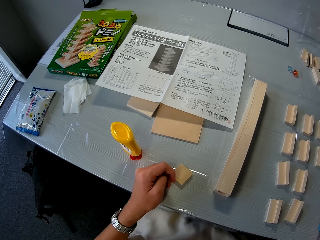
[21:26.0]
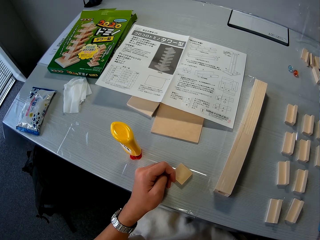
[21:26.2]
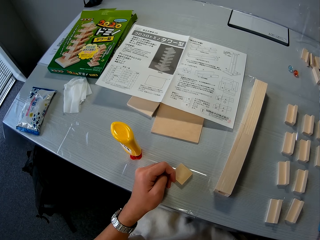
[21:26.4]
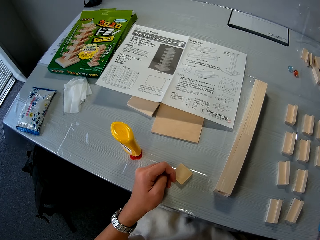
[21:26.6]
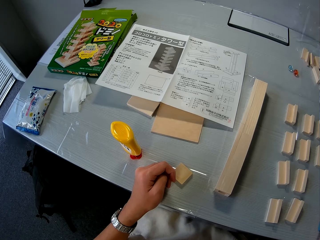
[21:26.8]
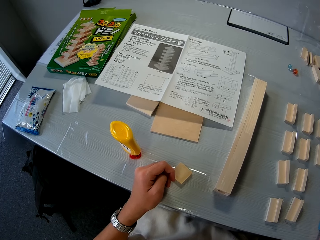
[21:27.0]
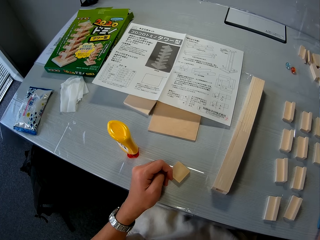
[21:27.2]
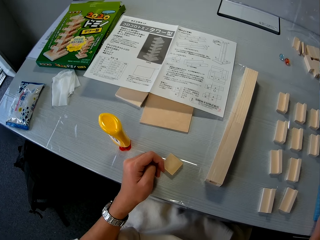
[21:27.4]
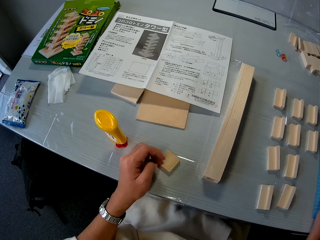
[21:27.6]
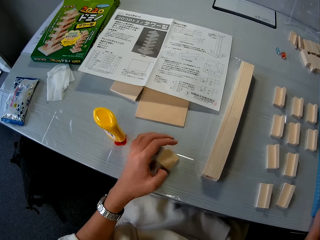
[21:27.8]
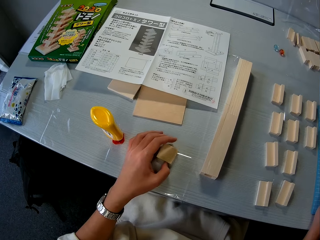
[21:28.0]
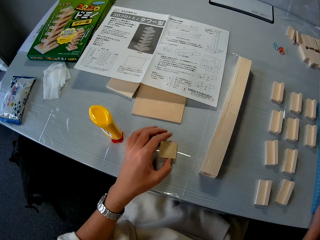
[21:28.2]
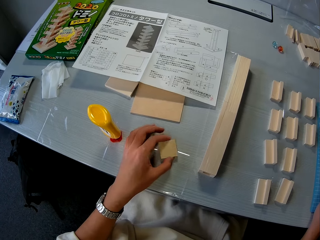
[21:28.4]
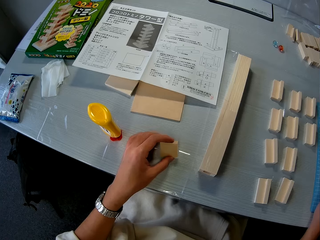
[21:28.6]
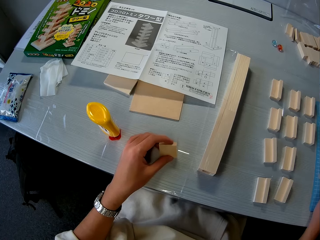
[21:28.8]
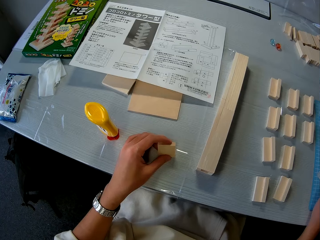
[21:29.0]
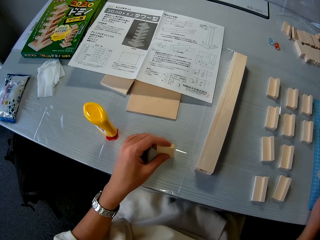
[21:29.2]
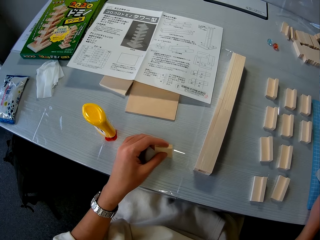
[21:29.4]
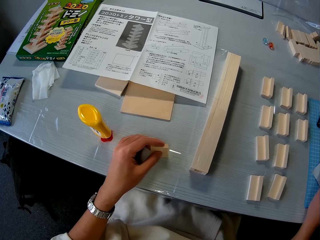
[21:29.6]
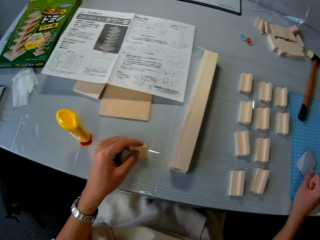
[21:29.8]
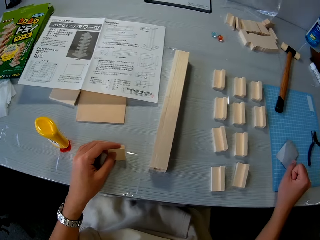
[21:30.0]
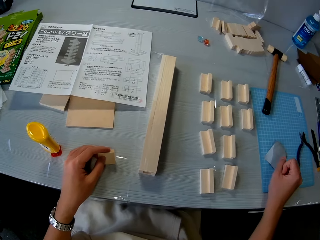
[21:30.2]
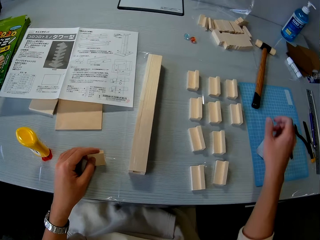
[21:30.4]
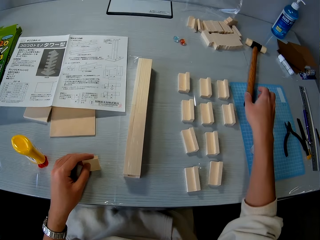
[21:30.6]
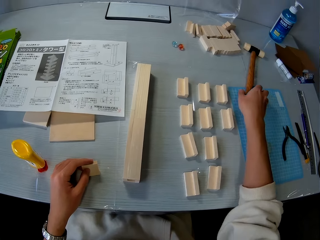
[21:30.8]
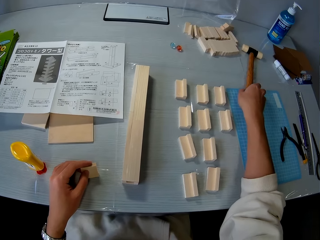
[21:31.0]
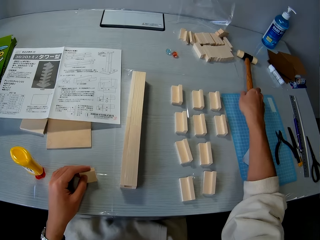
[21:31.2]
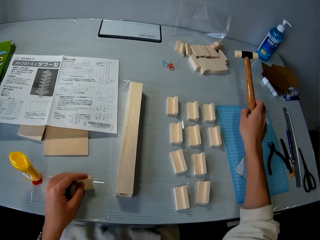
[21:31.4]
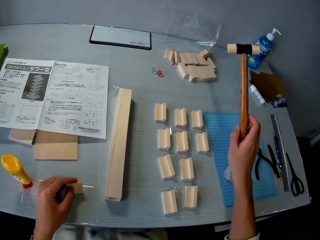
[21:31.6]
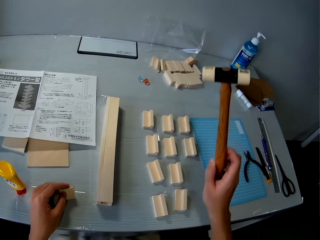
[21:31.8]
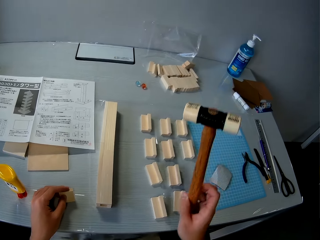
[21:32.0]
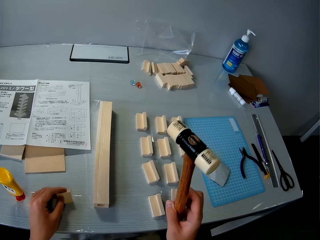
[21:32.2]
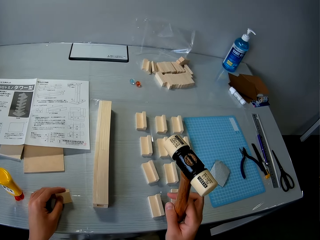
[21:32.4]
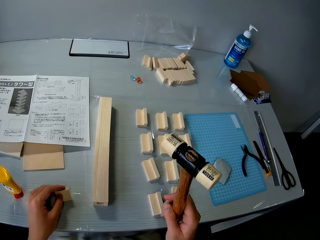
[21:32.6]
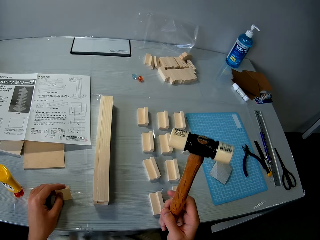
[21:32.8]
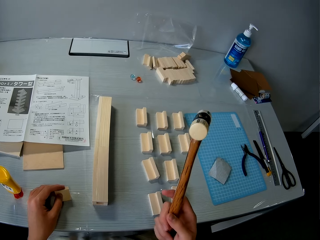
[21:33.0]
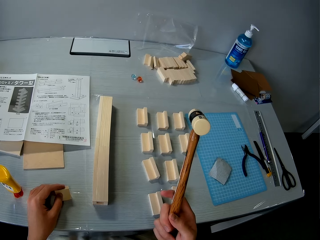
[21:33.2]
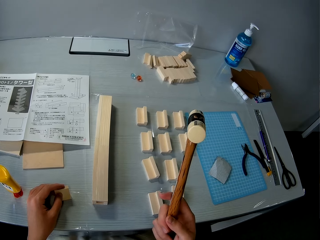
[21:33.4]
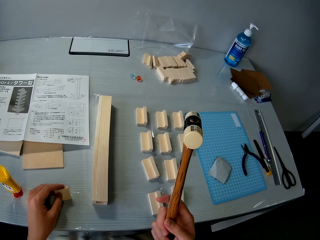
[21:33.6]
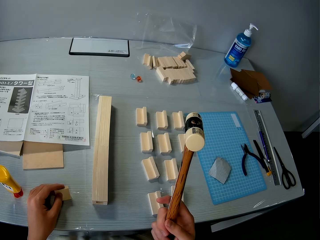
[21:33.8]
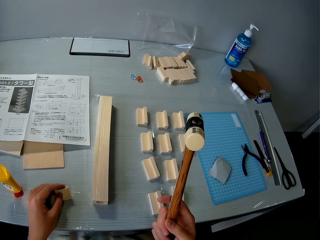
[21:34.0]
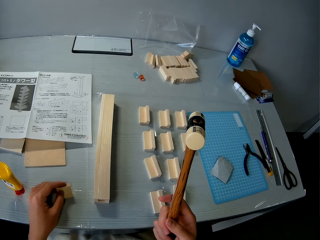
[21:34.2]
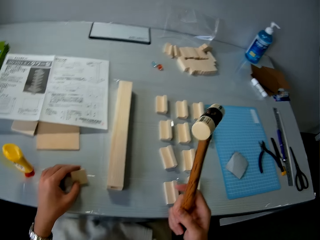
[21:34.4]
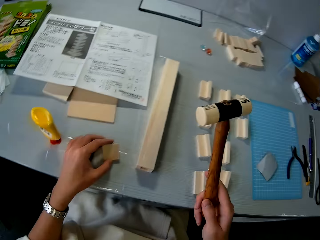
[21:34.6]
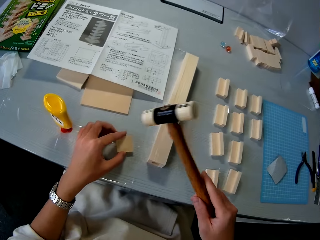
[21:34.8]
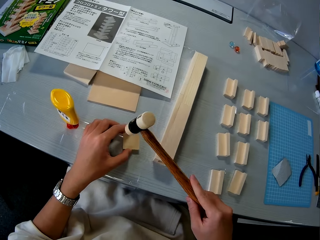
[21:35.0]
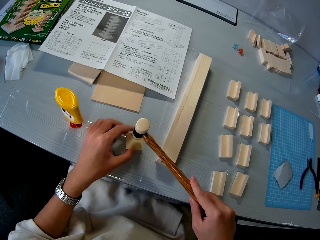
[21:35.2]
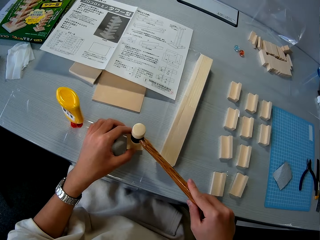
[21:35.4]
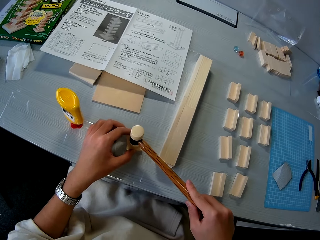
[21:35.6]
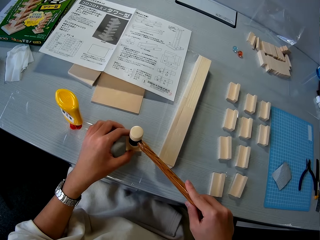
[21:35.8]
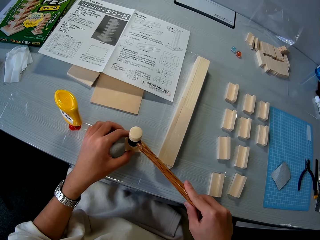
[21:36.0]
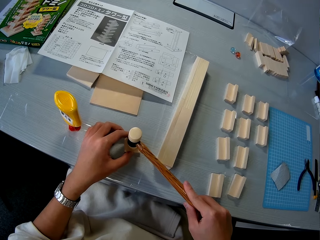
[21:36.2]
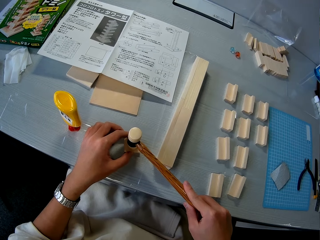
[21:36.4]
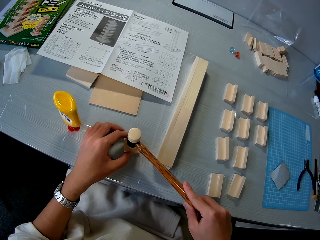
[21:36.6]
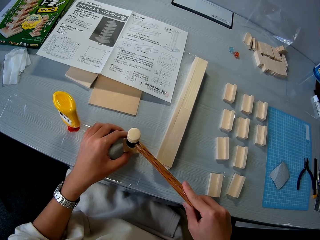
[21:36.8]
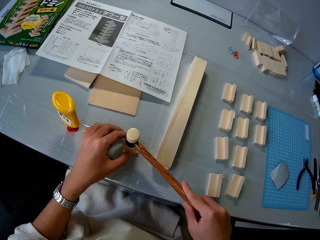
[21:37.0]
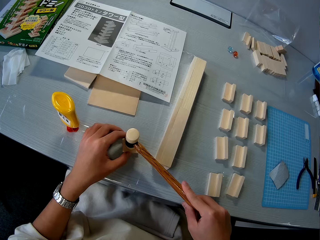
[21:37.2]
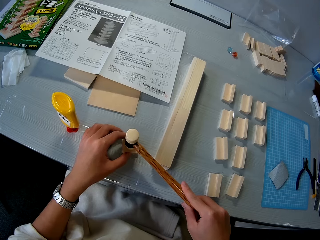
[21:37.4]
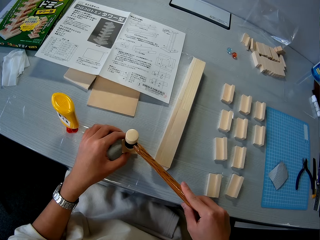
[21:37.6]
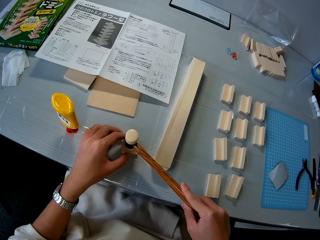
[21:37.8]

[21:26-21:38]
The camera wearer picks the model material. They touch the wood on the table. They pick the rubber mallet on the table and place the rubber mallet on the wood.

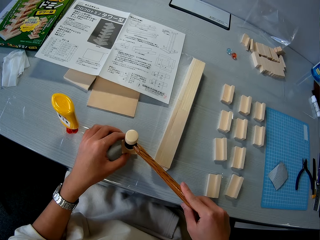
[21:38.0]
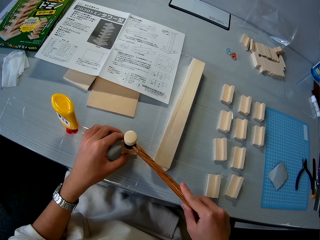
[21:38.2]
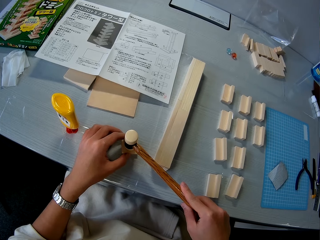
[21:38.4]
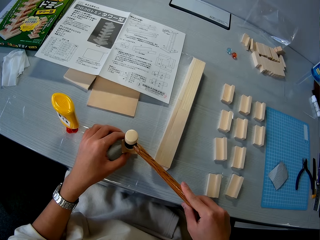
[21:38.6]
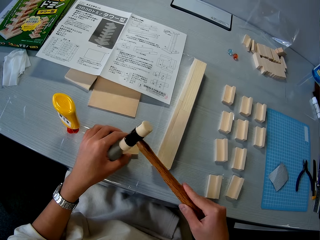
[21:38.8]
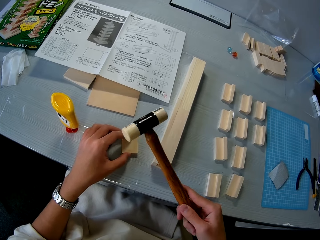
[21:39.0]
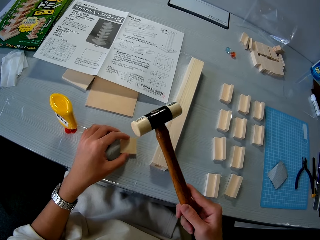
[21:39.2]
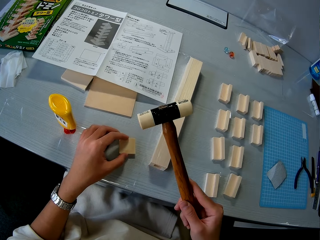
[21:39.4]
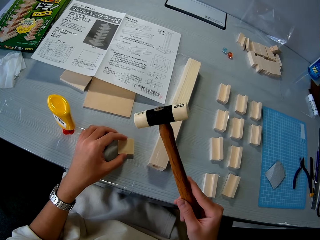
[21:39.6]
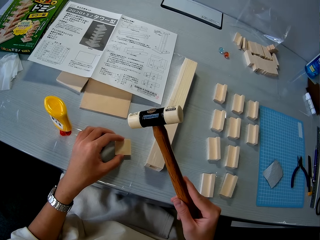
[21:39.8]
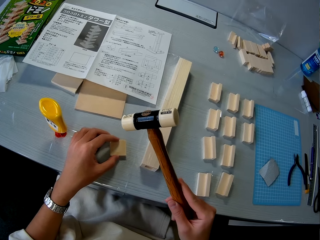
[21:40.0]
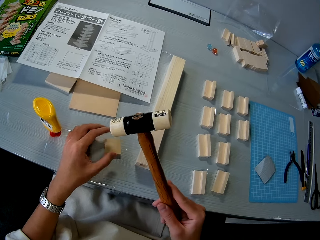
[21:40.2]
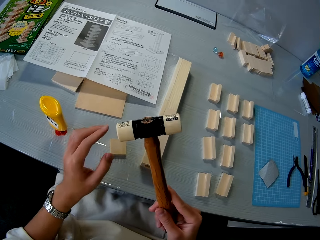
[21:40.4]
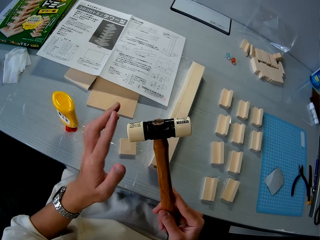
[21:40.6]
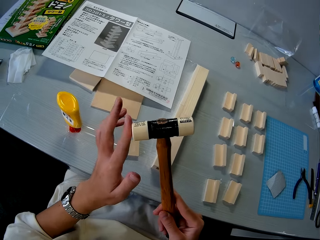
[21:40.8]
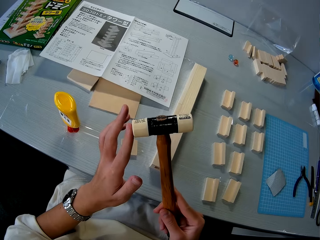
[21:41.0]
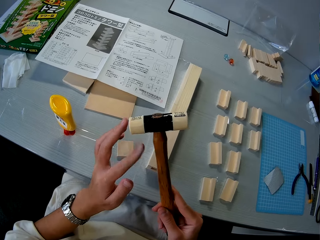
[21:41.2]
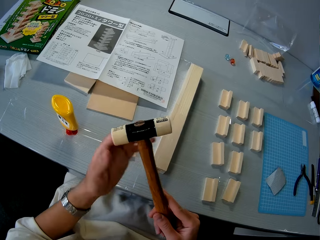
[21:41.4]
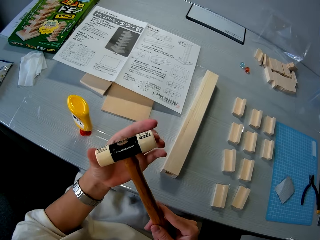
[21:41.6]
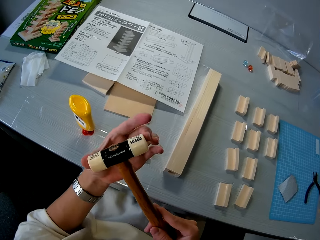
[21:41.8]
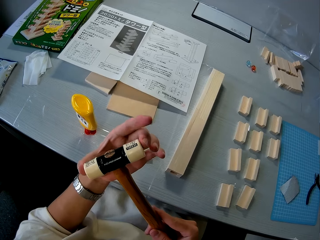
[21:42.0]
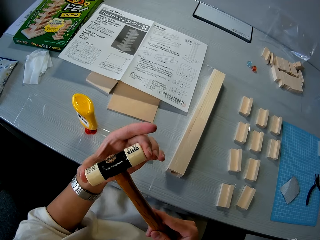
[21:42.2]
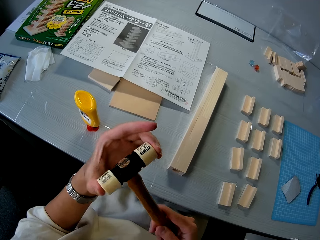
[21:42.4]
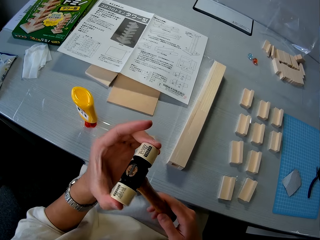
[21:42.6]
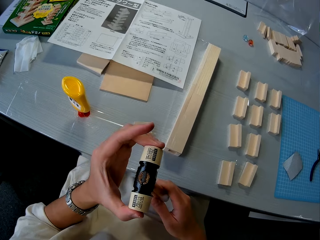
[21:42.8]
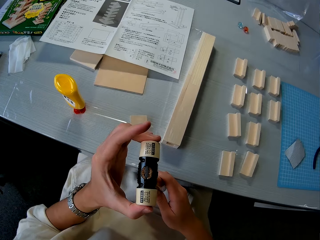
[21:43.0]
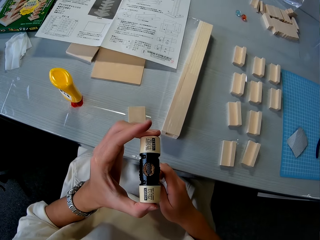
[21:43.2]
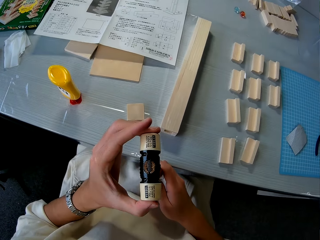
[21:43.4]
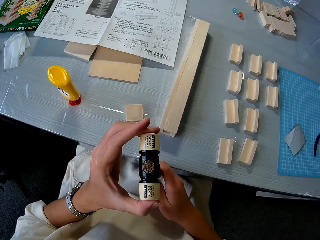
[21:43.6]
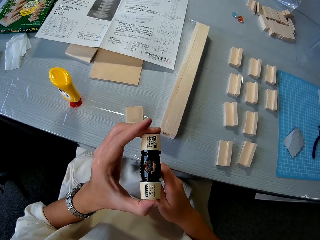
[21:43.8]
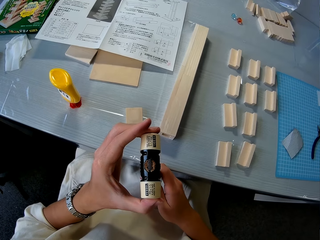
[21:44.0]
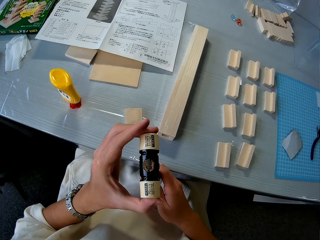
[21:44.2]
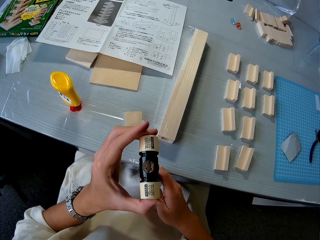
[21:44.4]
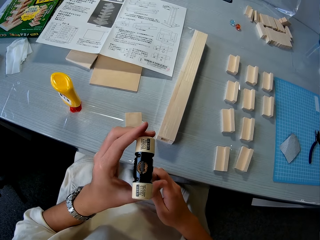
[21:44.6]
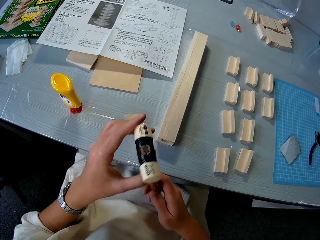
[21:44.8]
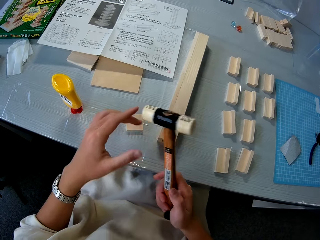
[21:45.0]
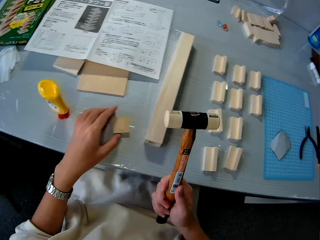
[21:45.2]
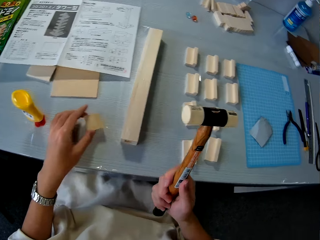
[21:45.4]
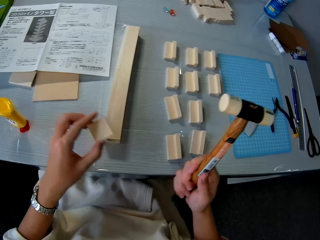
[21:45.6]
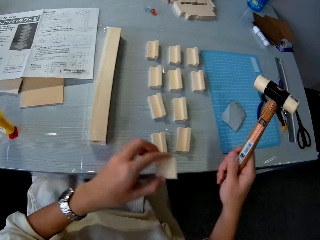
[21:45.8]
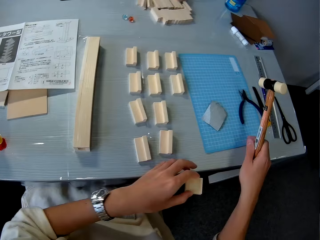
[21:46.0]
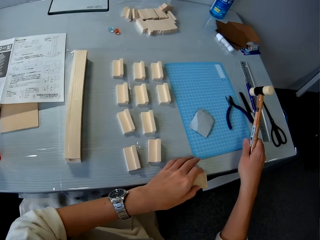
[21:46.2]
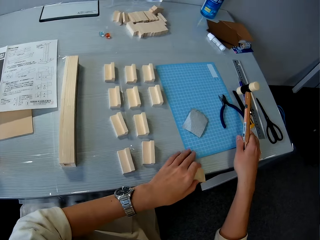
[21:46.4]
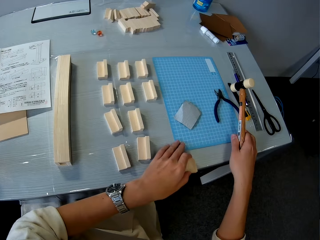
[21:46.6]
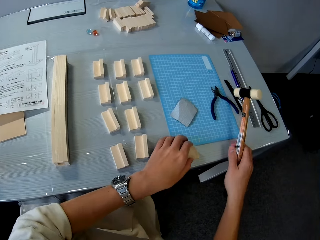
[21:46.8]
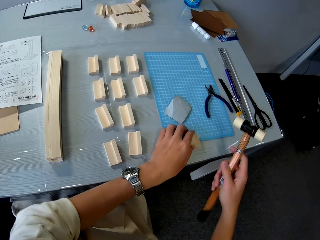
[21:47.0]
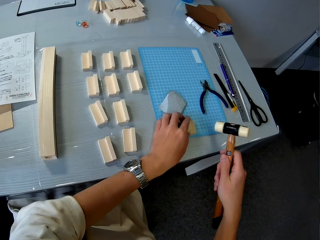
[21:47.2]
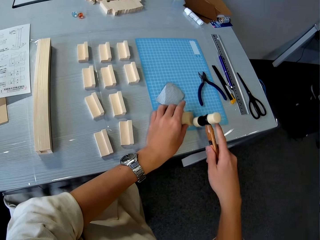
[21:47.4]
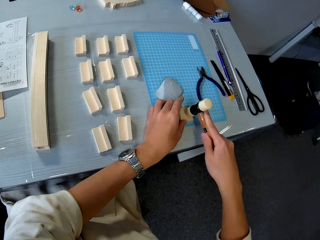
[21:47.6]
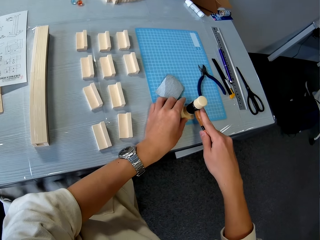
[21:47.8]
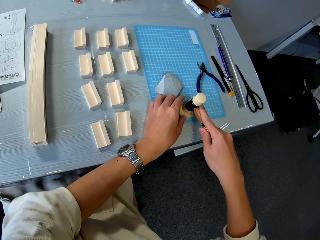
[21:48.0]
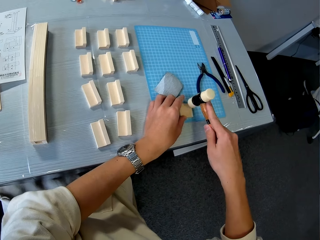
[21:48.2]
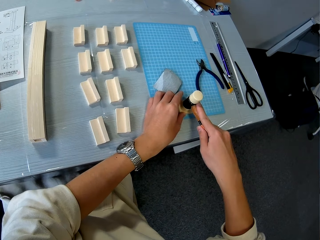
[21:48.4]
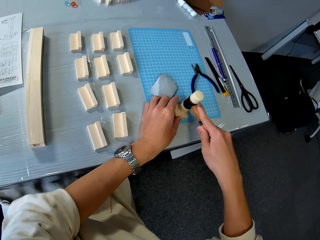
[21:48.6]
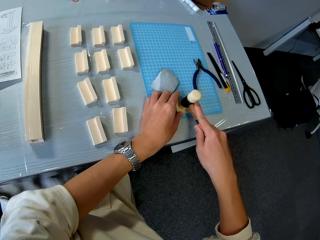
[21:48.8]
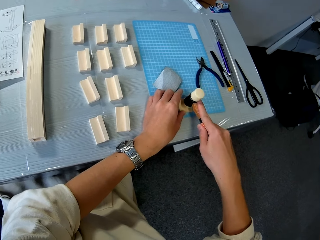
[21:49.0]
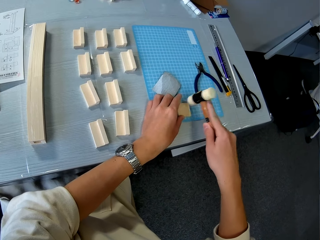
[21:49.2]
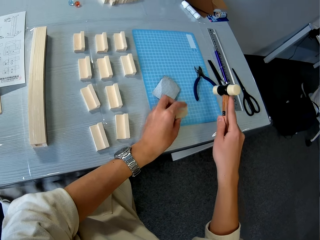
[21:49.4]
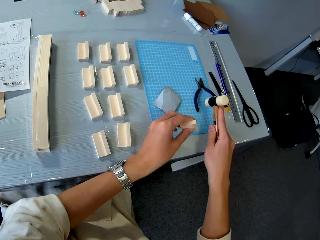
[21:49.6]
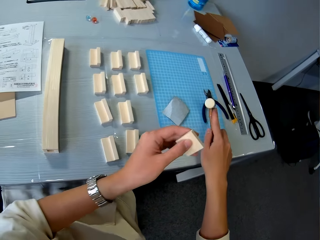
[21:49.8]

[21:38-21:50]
The camera wearer raises the soft face hammer. They touch the soft face hammer. They inspect the rubber mallet. They turn the soft face hammer. They pick the model material. They place the model material on the cutting mat. They hit the model material with the soft face hammer. They pick the wood on the table.
